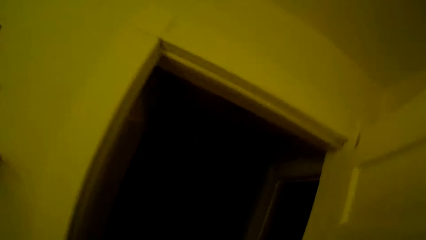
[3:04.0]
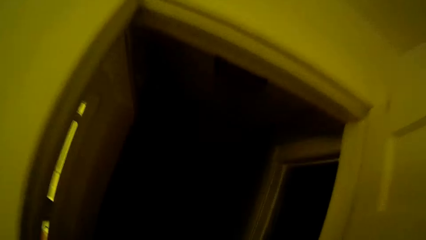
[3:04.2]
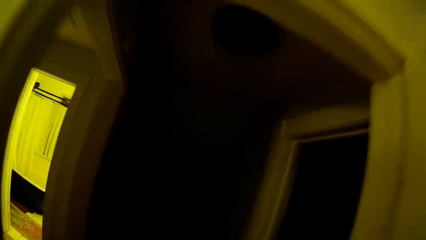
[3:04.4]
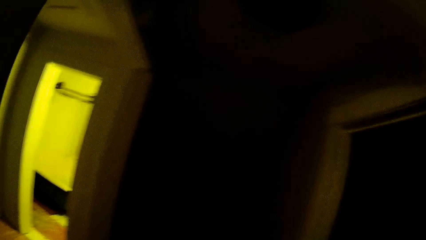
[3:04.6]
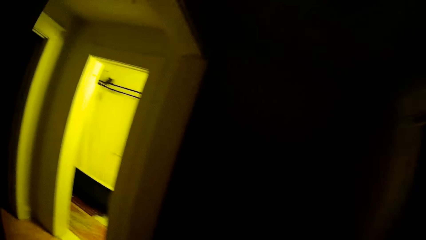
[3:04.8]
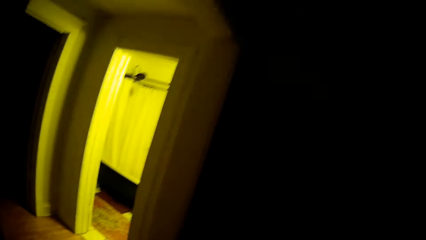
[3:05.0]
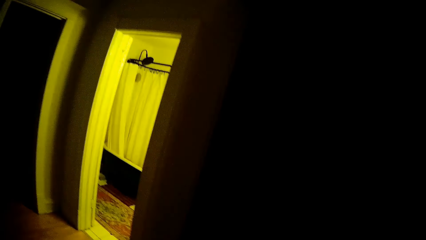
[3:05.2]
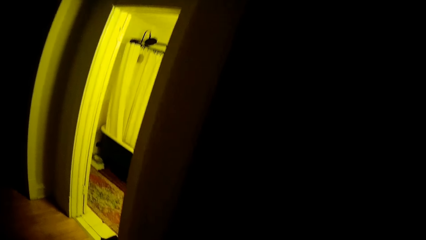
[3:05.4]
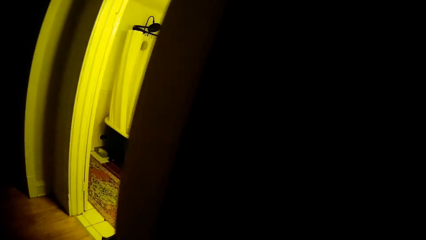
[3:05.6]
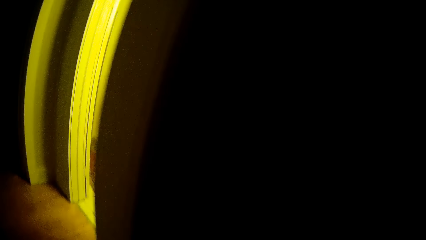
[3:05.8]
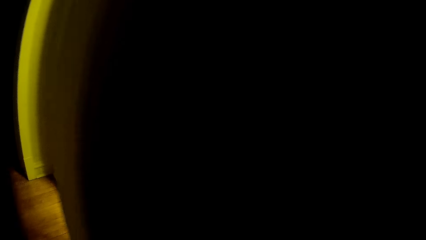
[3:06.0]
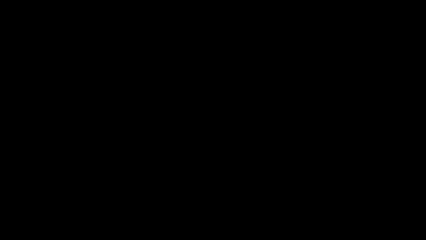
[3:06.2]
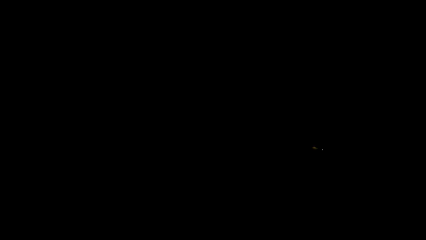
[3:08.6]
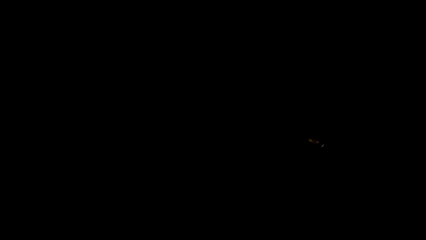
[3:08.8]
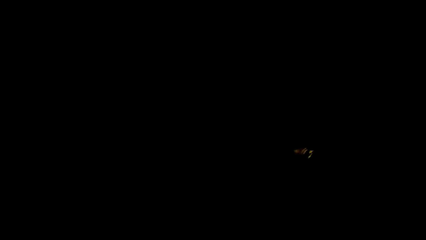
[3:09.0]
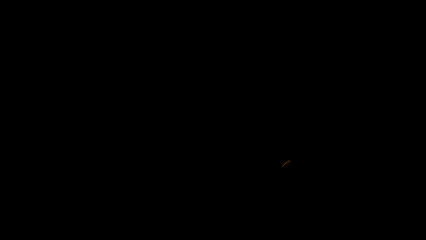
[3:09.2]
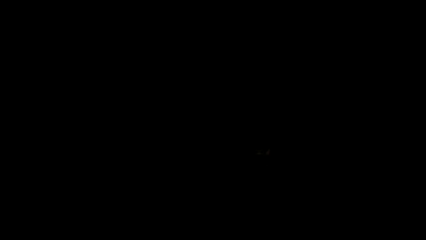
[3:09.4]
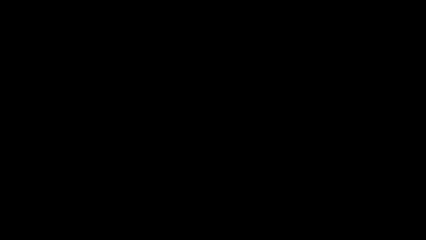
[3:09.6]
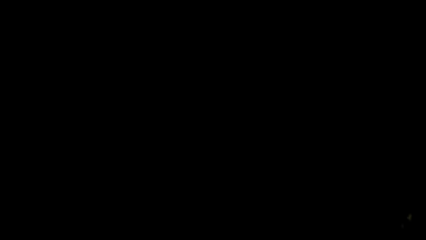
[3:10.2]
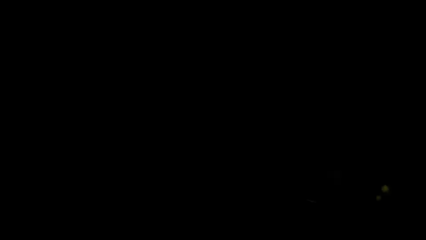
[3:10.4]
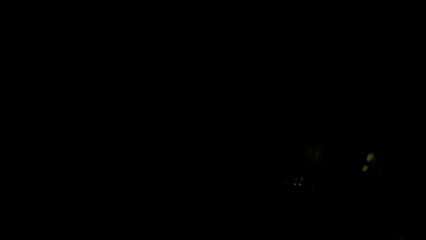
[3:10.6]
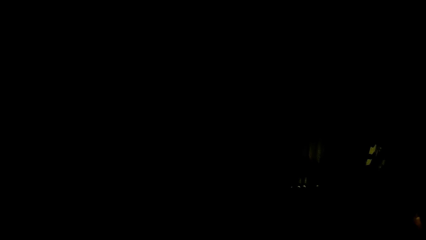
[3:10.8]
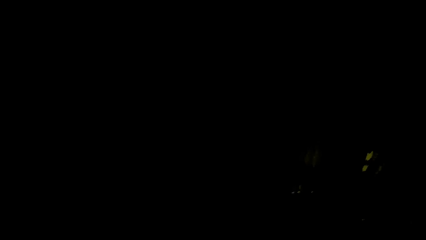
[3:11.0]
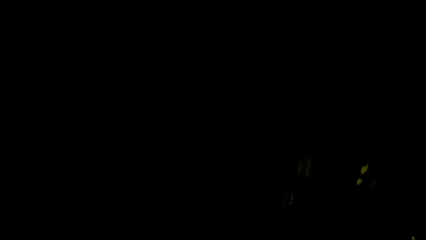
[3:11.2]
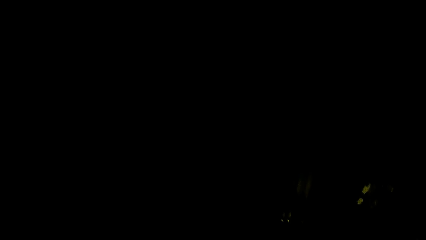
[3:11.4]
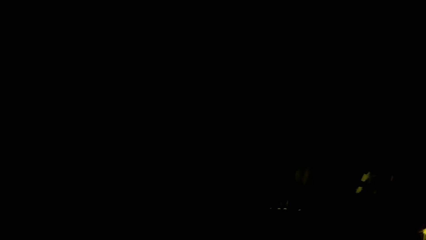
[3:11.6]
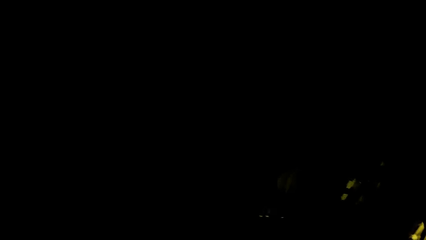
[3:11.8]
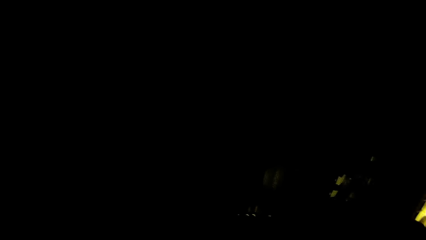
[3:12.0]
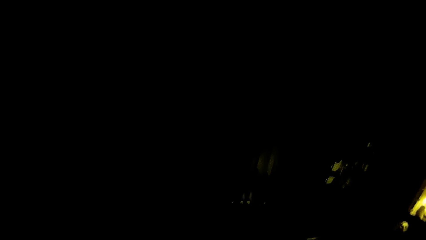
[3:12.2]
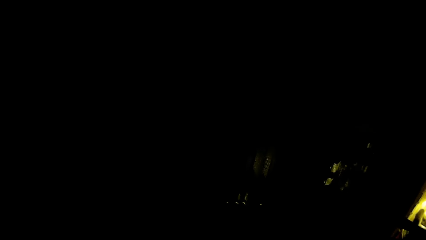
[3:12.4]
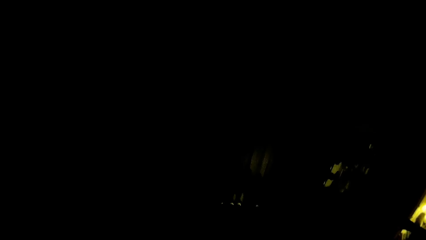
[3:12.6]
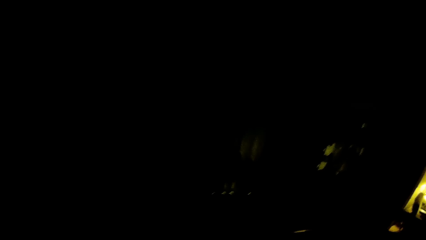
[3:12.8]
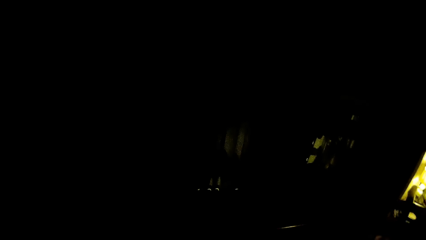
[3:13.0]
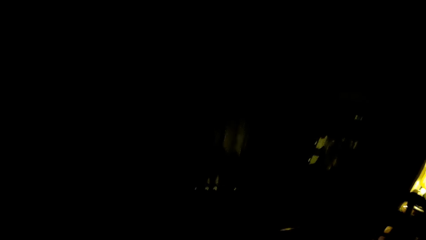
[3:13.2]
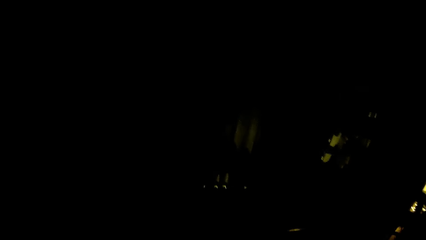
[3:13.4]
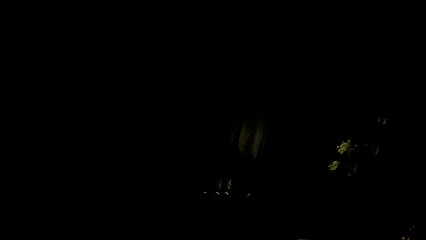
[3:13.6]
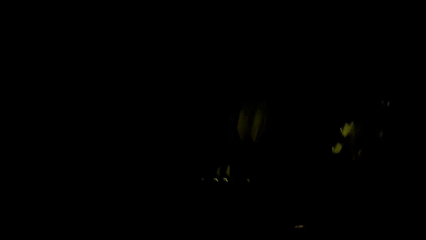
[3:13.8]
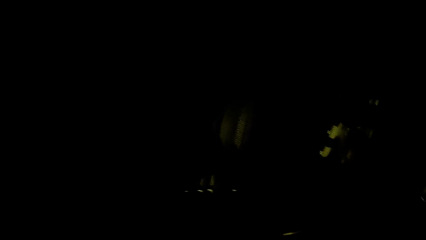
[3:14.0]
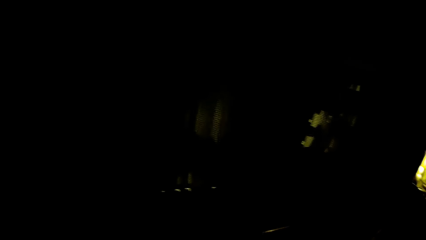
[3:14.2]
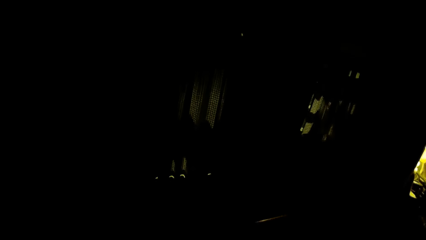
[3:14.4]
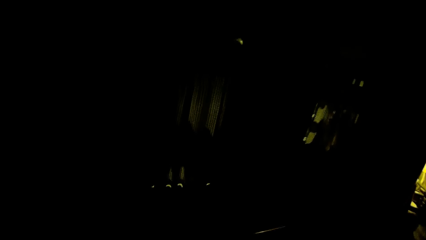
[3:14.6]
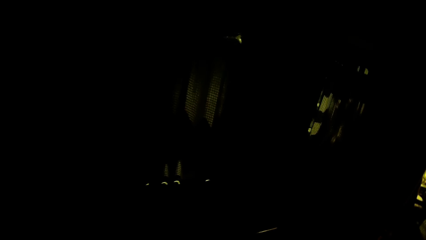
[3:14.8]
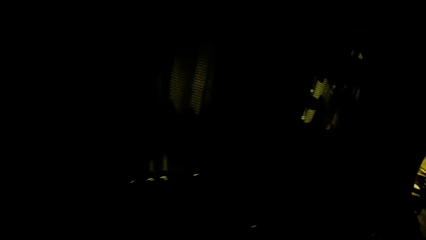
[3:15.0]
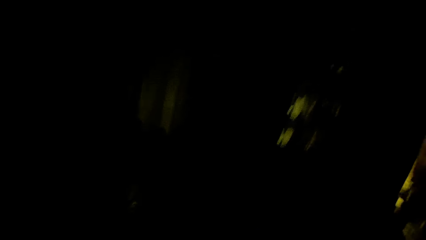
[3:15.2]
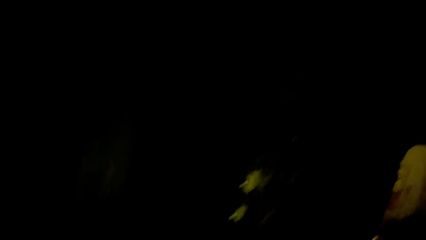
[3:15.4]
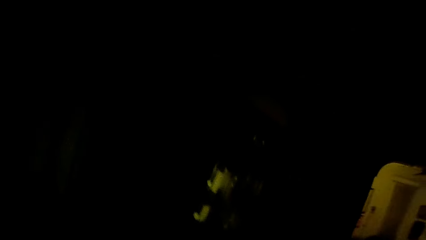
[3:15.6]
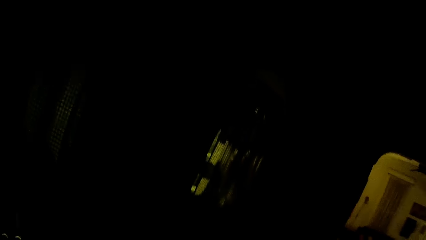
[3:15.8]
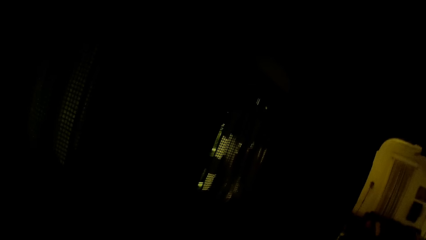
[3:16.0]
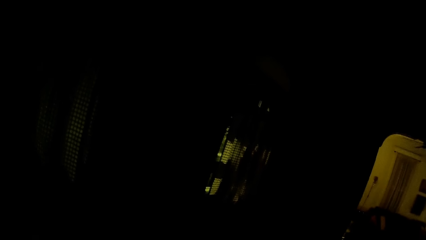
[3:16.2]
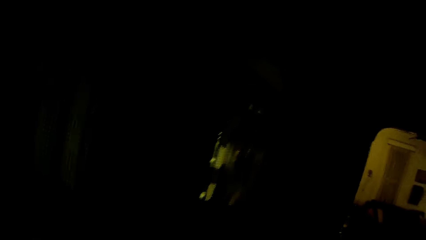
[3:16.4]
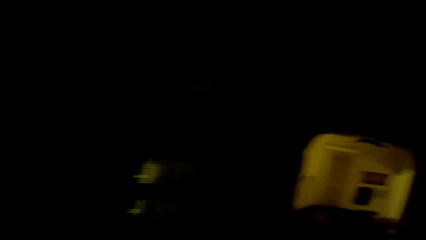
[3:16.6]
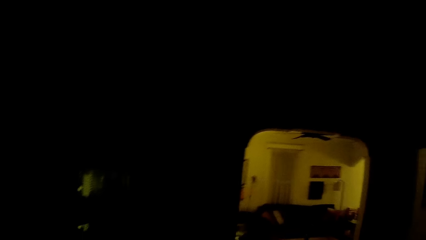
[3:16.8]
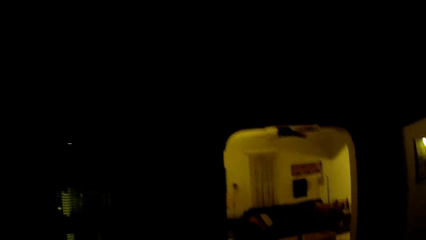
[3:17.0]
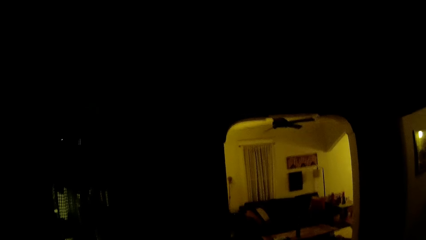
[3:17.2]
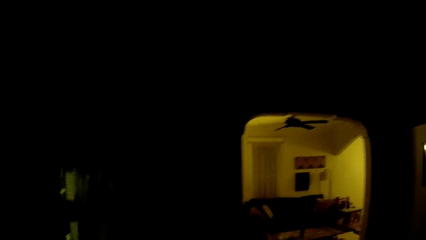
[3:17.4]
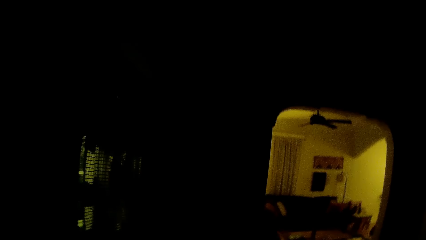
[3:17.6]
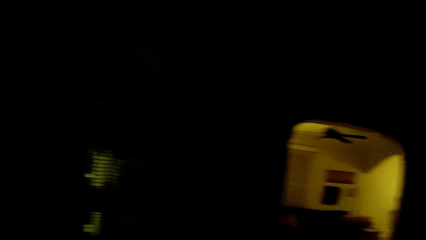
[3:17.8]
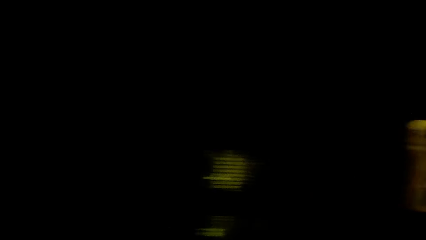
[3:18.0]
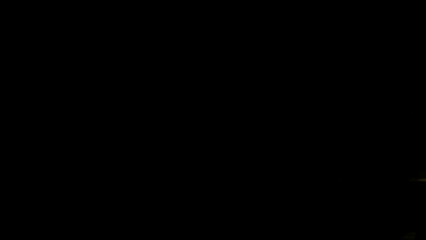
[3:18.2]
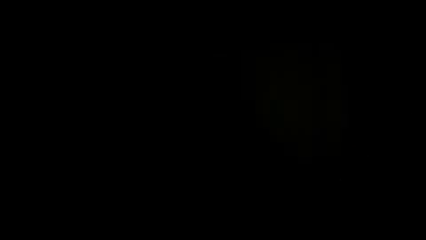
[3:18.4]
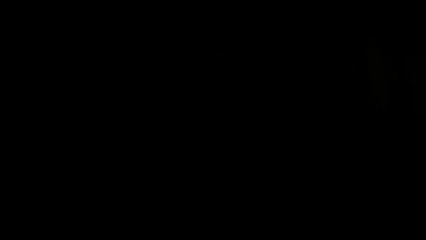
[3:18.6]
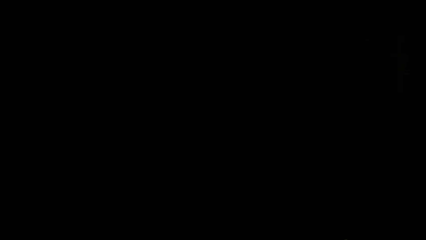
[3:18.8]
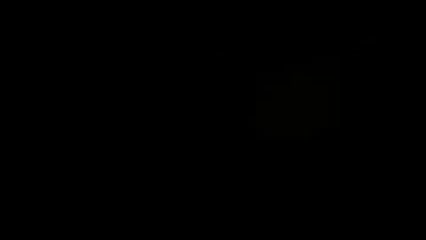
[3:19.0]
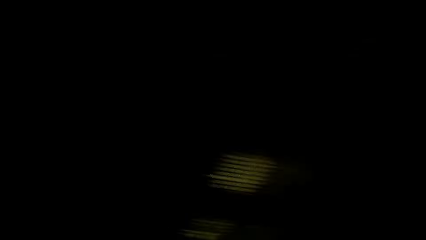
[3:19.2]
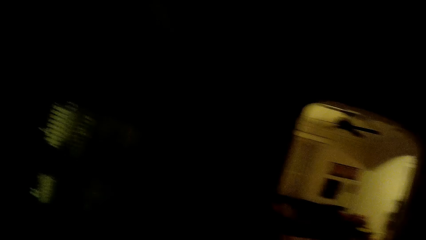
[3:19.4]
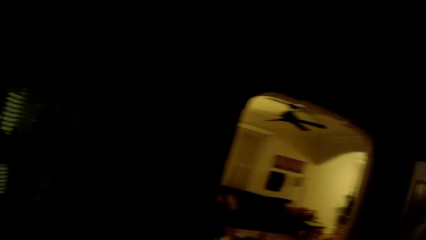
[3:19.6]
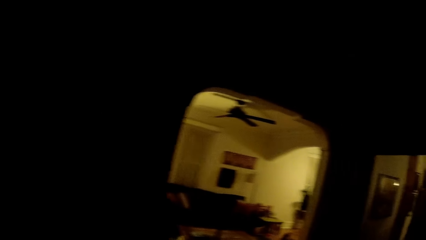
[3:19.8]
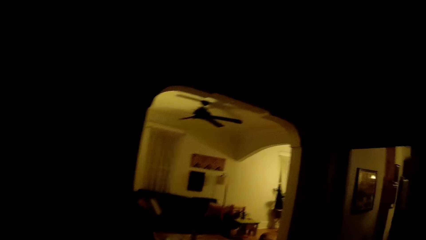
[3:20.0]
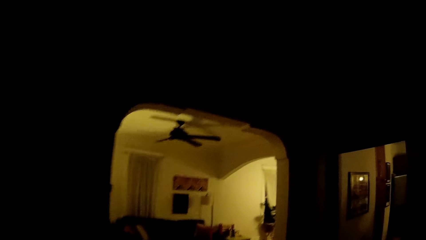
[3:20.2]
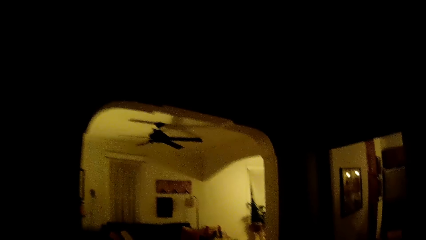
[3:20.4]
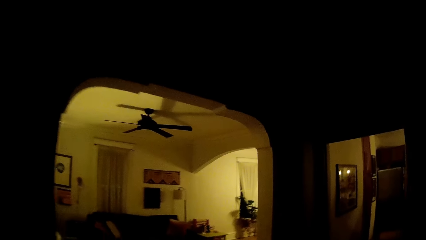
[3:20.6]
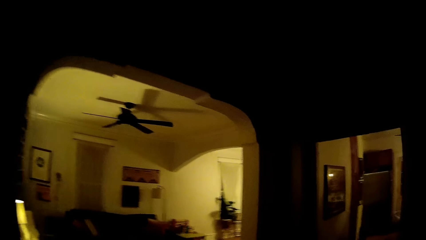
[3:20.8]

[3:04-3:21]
The camera wearer walks out of the bedroom.
